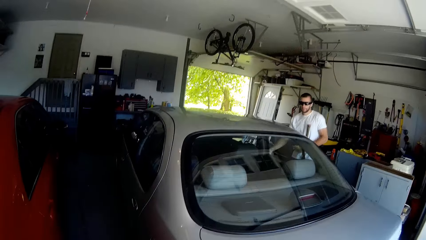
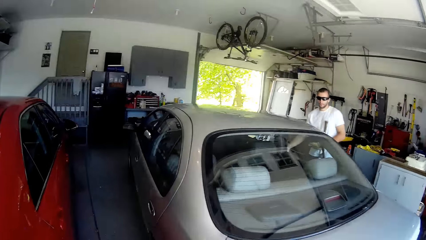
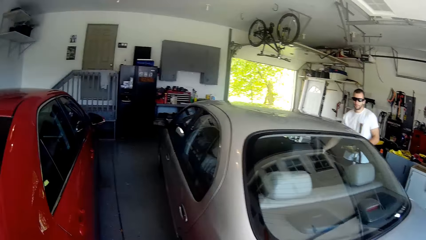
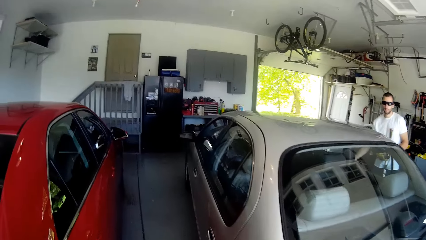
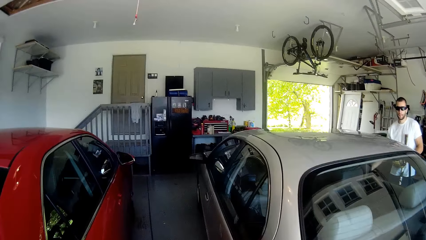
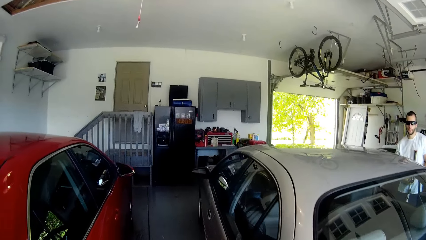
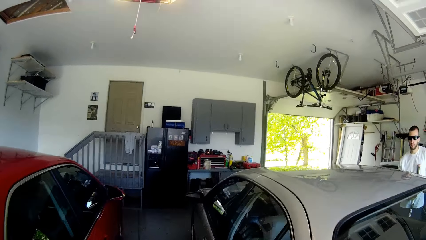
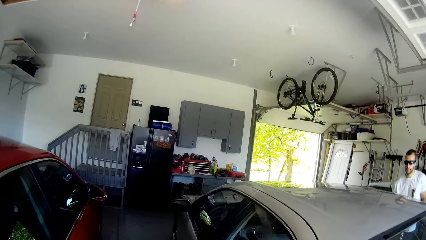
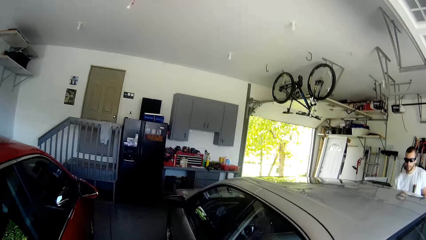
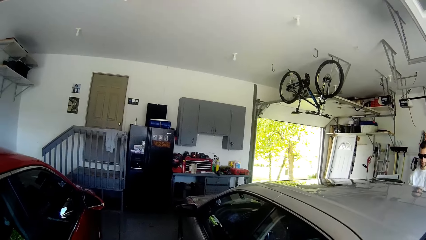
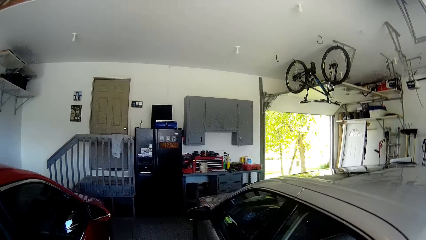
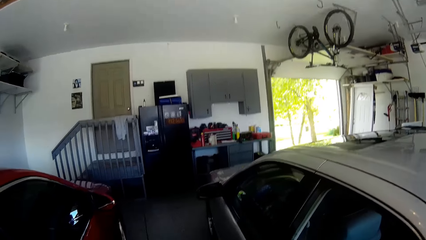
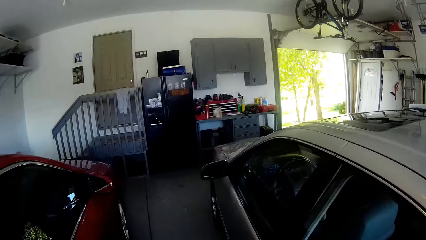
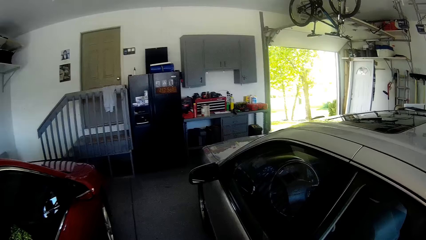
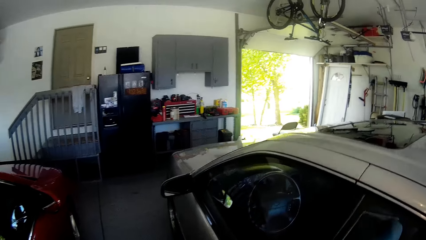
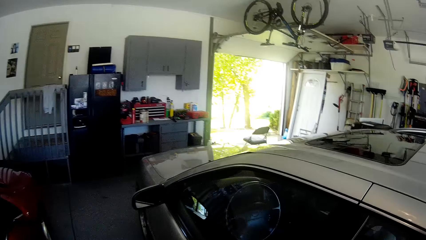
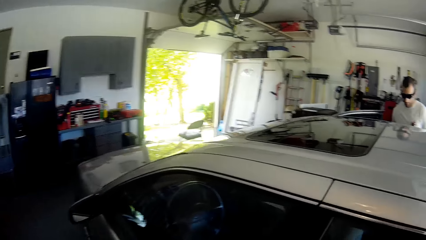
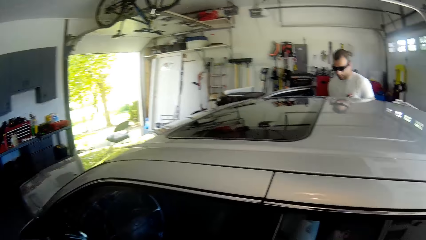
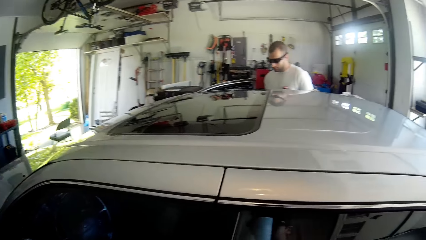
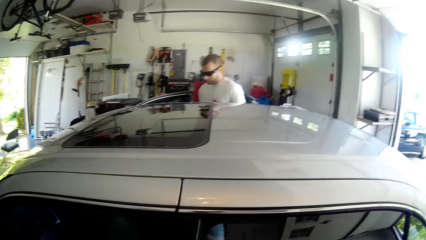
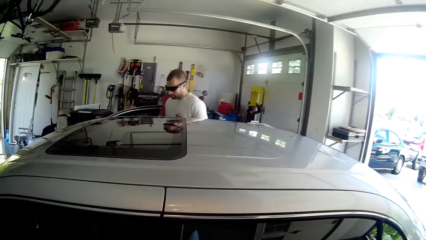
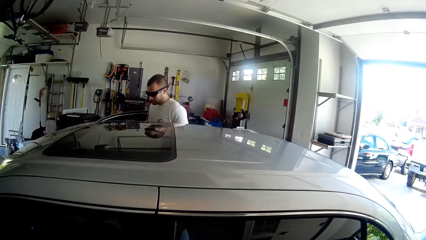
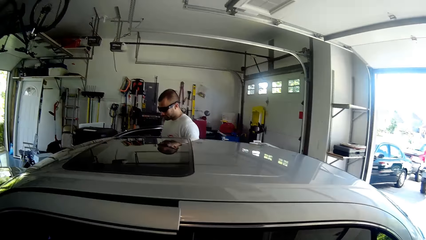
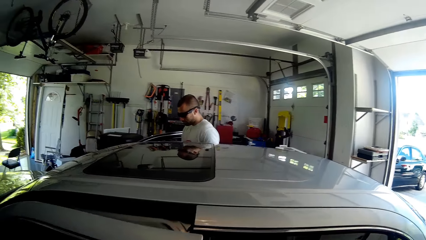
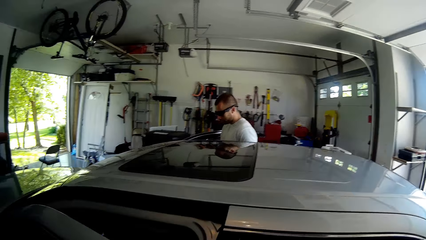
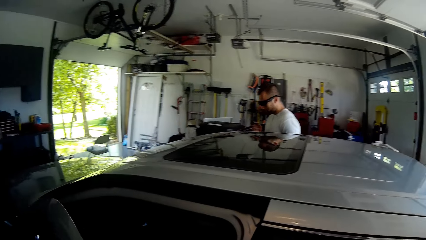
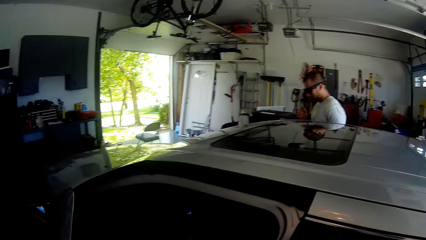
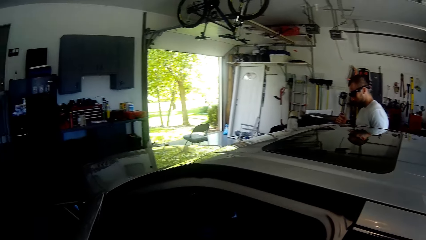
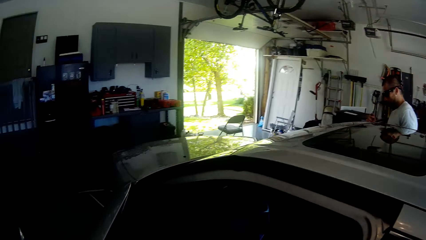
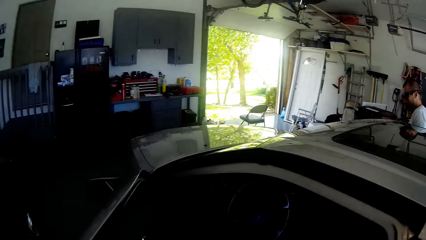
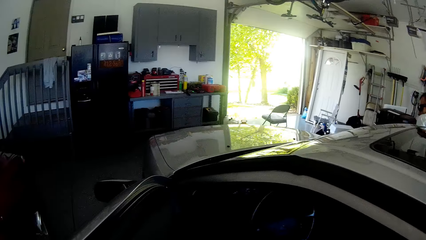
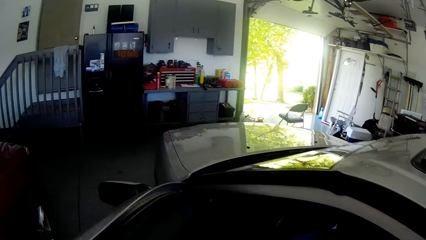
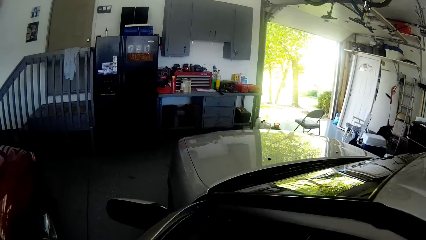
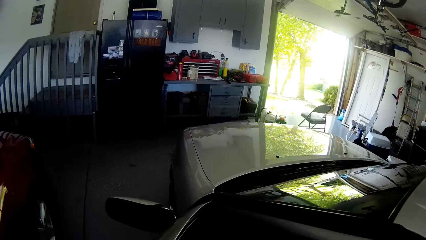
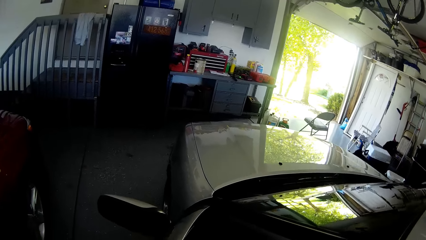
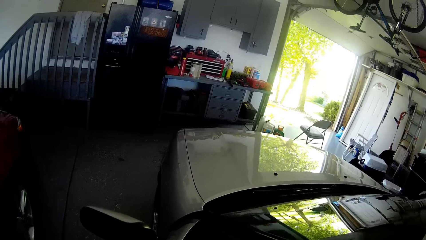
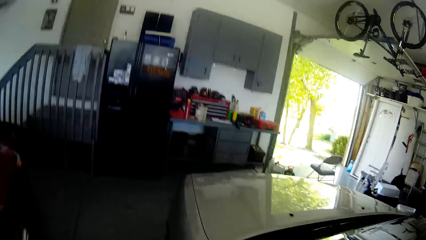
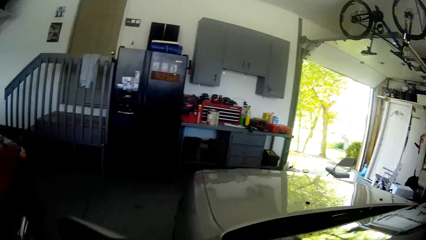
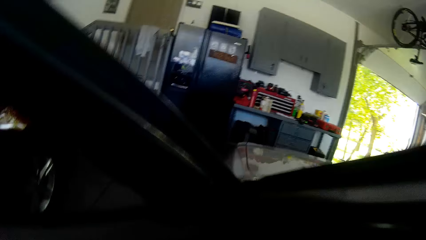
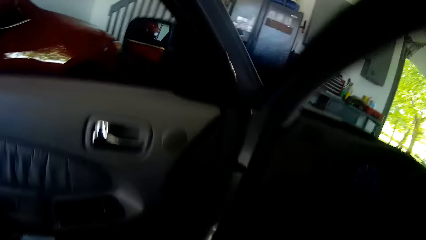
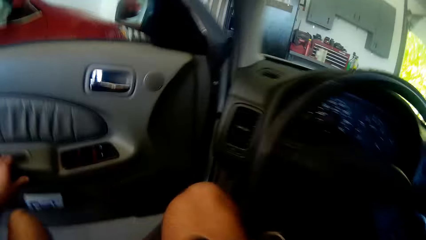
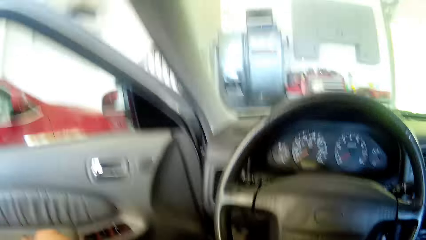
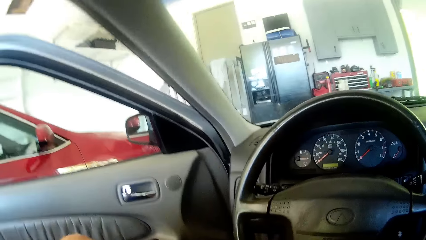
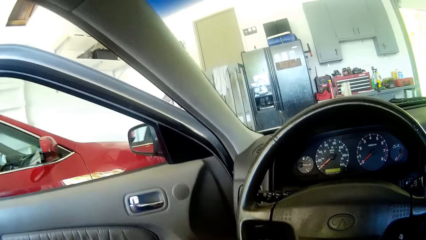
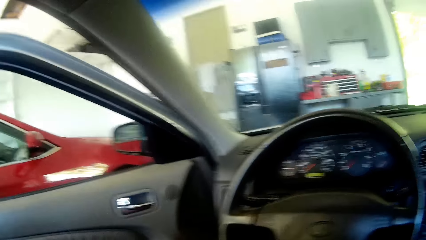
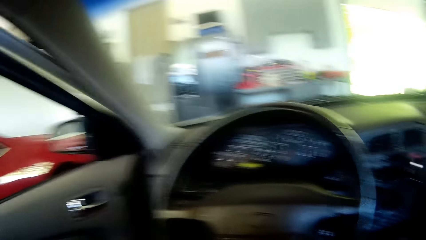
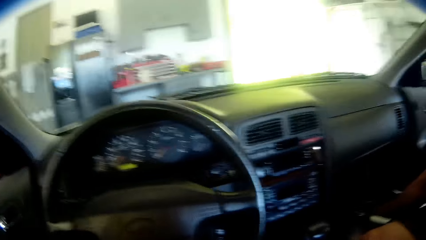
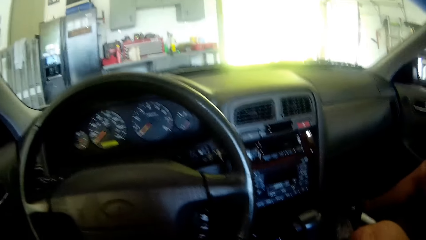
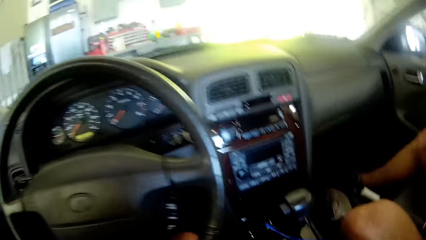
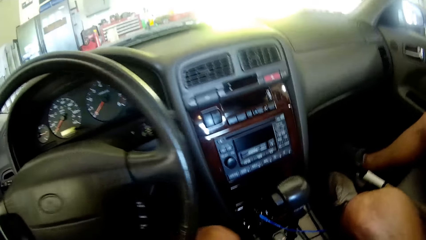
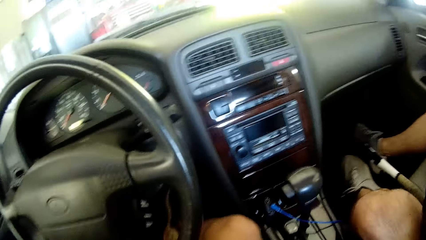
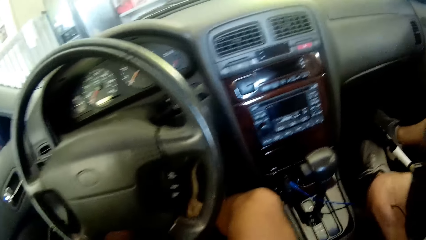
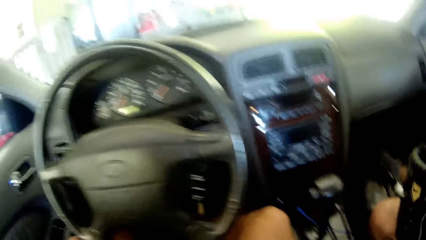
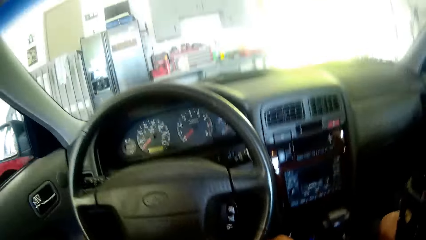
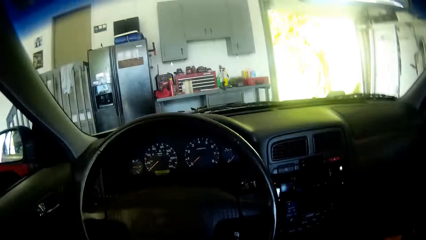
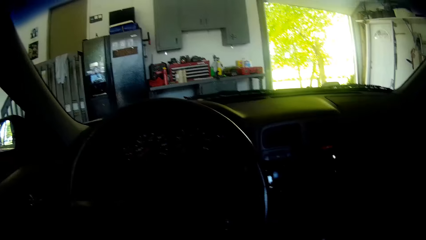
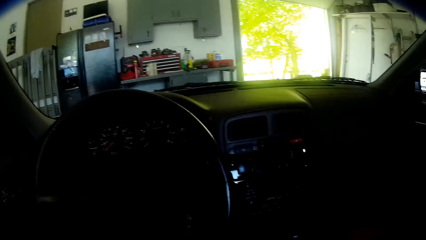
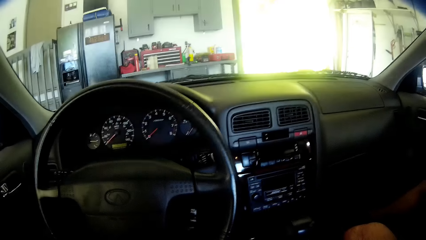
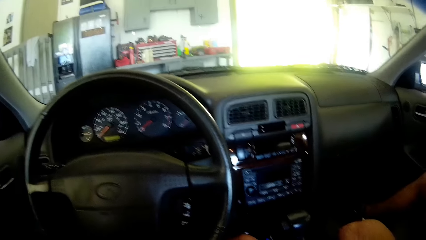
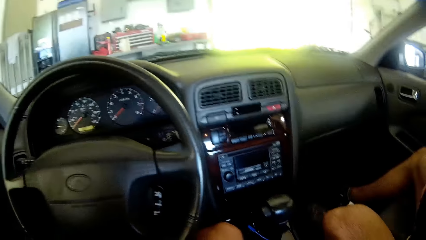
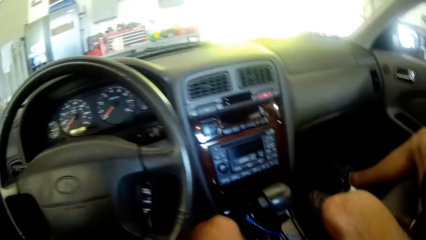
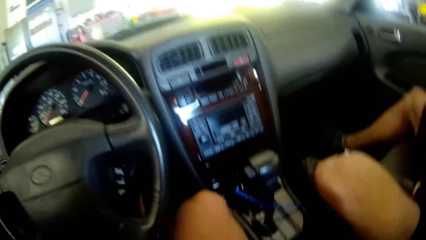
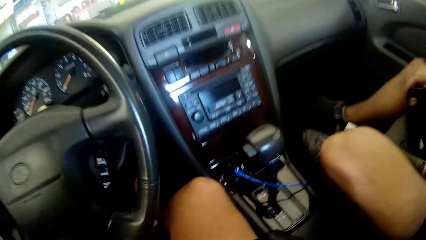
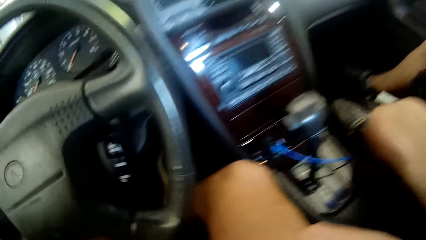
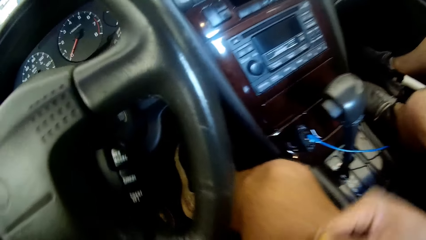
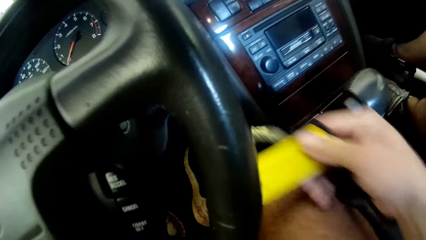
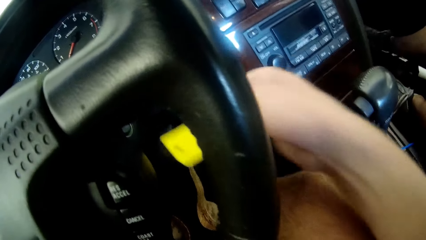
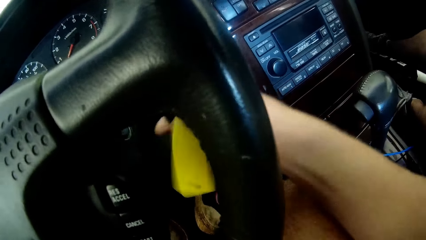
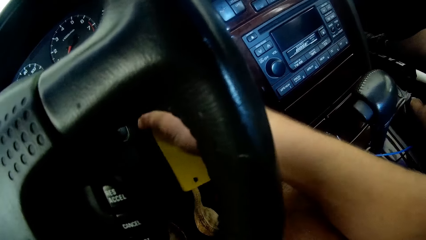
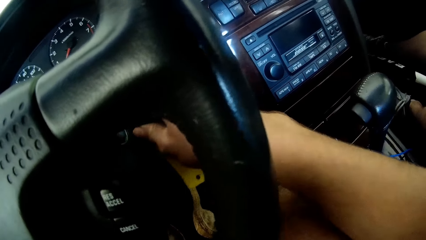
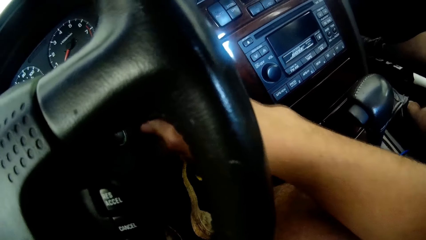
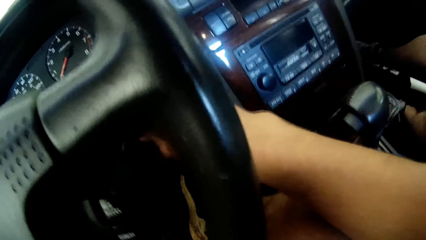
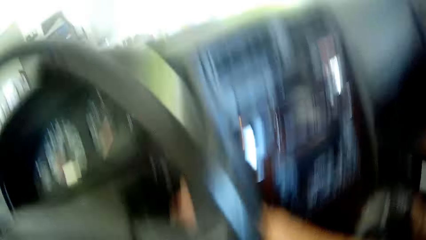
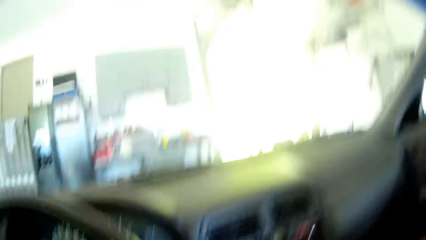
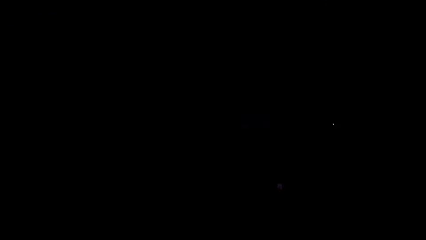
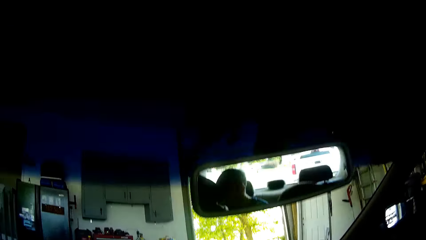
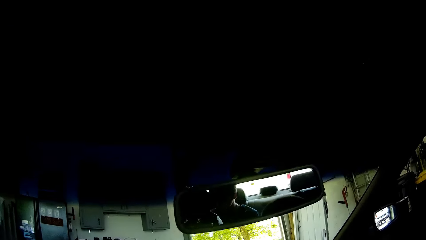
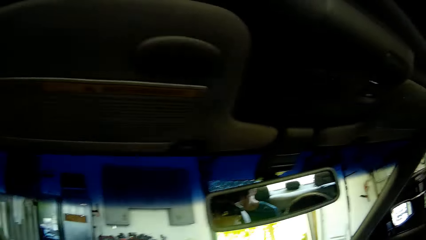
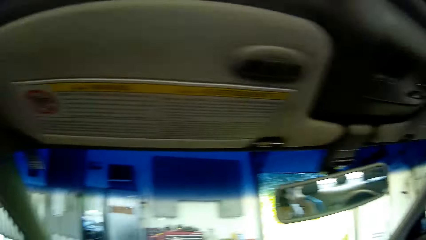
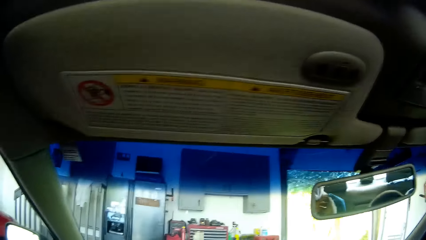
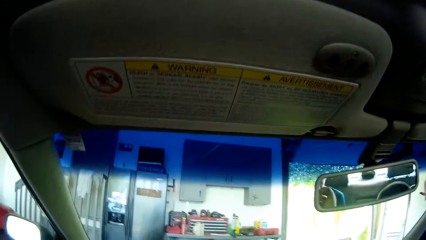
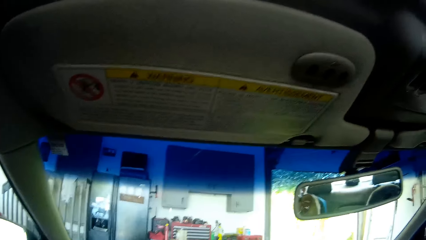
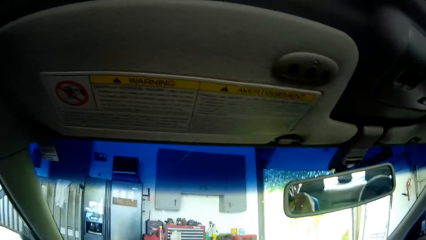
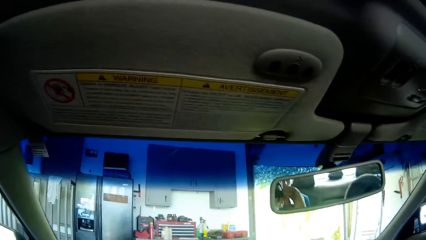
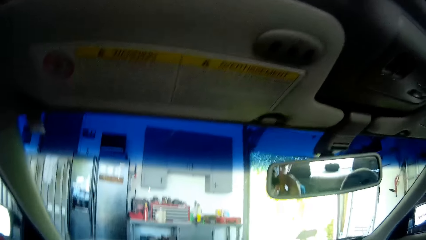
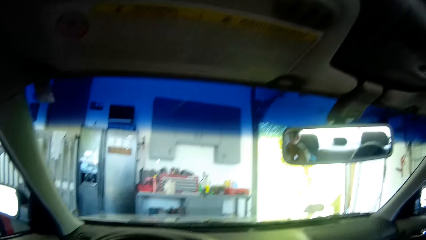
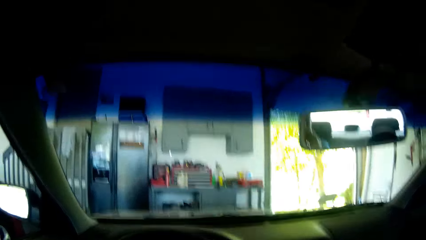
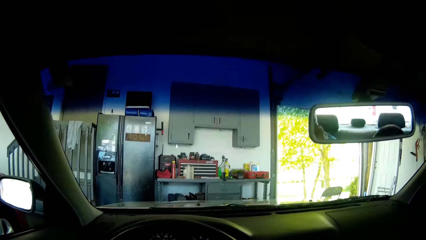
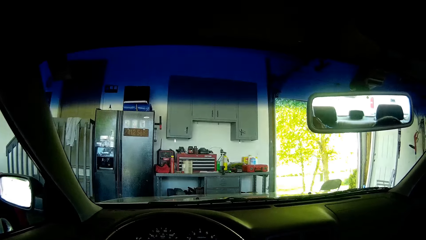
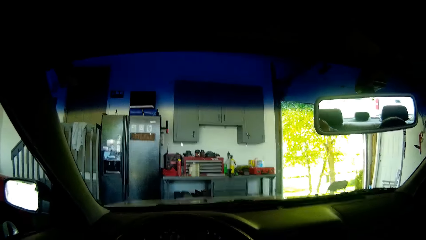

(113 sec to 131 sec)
A man opens the door of a car in the garage. The camera wearer opens the driver's door of the car in the garage. They sit on the car seat. They enter the car and close the car door. The man sits on the car seat. The camera wearer discusses with the man in the car. They start the car. They sit on the car seat.
